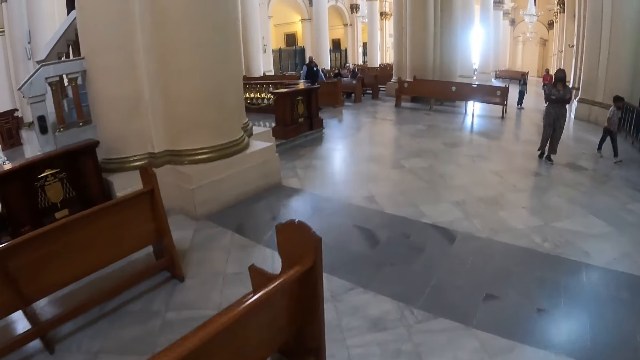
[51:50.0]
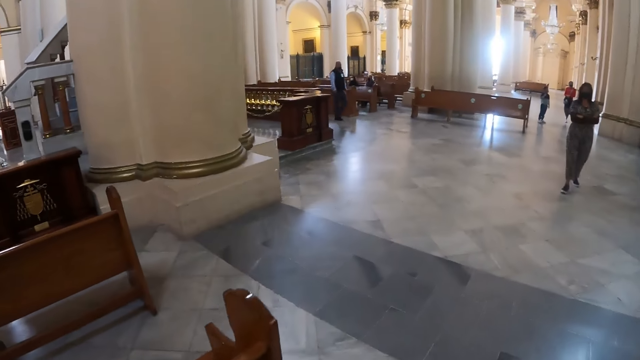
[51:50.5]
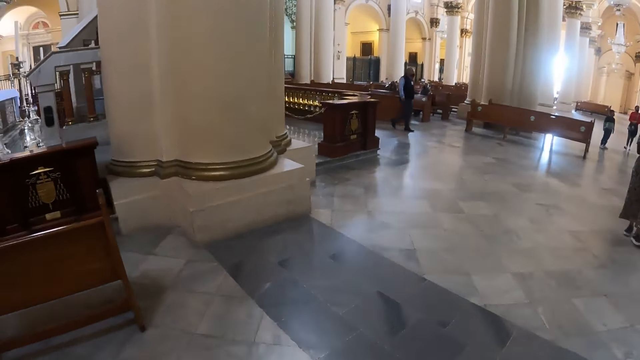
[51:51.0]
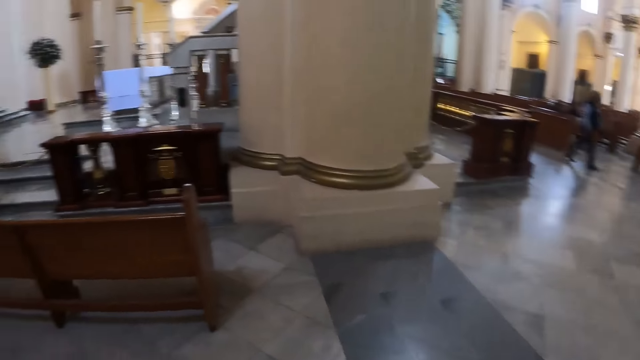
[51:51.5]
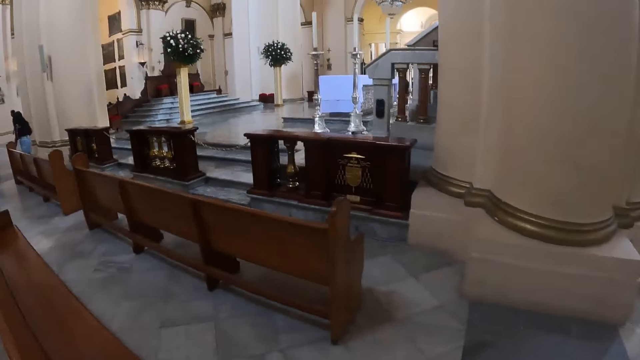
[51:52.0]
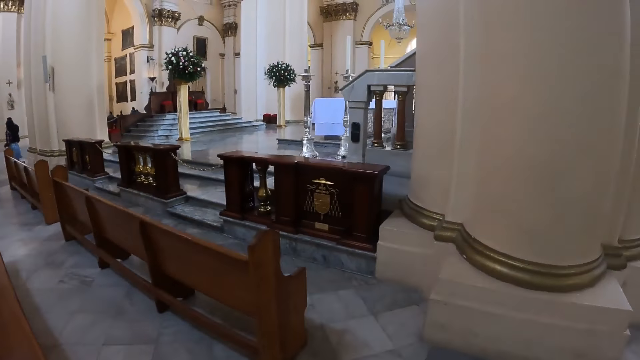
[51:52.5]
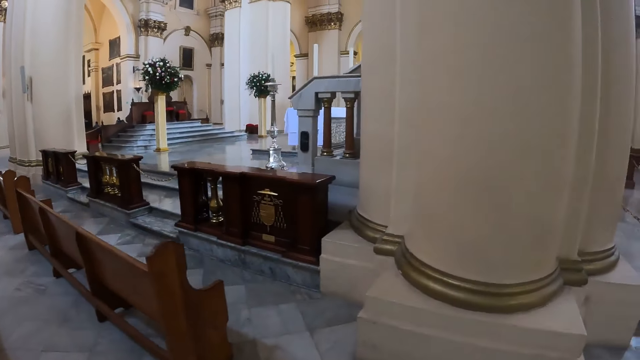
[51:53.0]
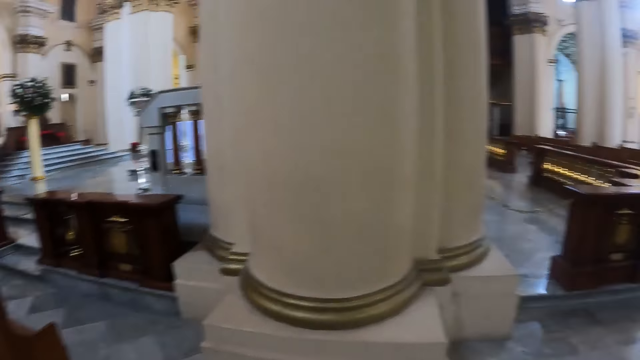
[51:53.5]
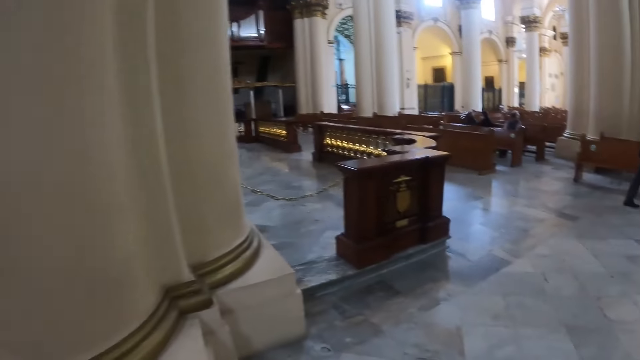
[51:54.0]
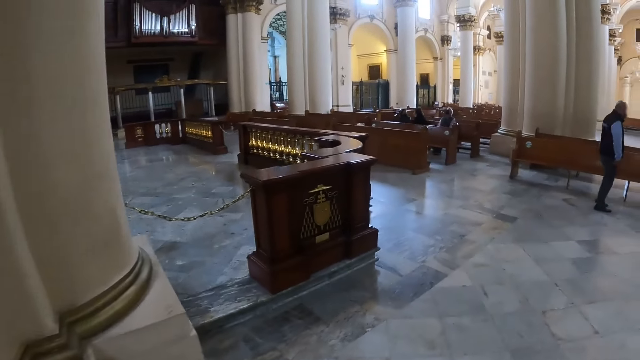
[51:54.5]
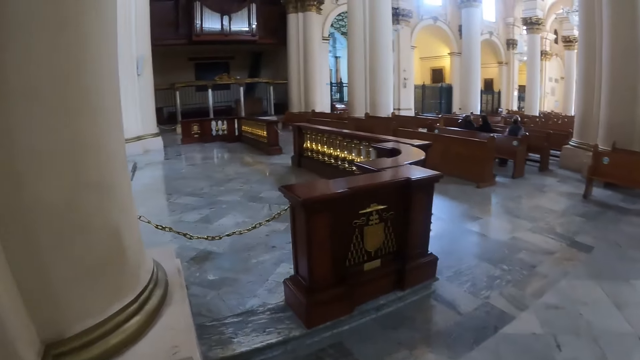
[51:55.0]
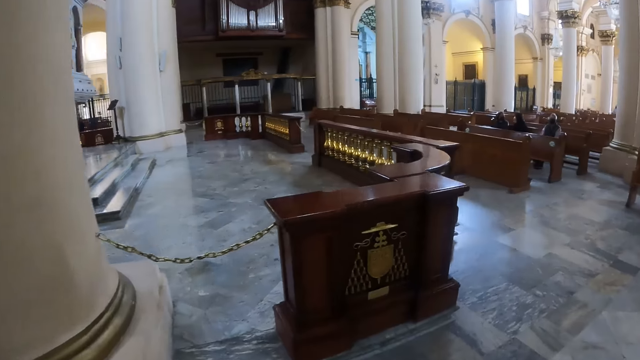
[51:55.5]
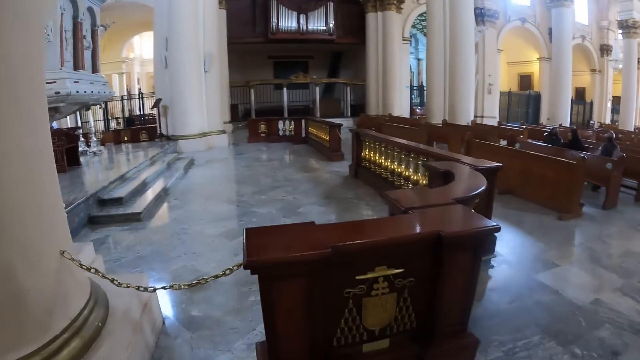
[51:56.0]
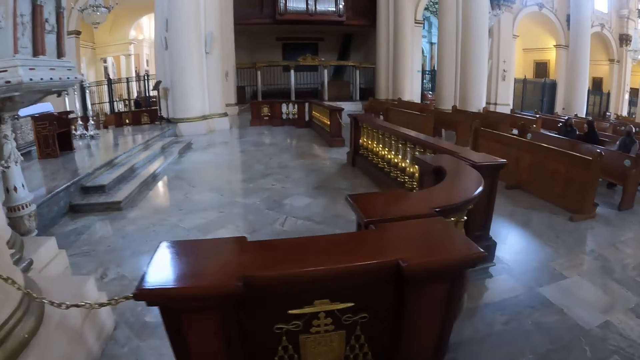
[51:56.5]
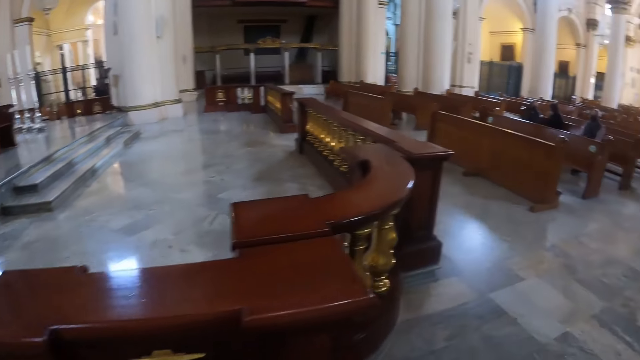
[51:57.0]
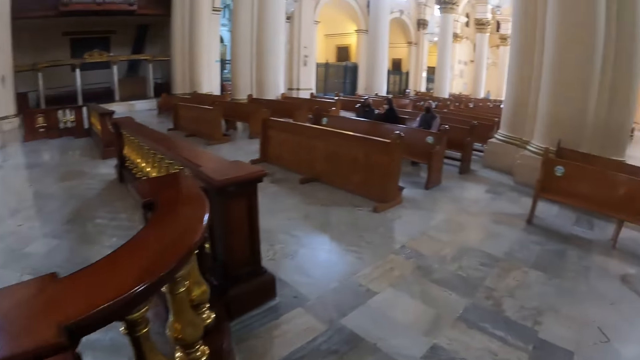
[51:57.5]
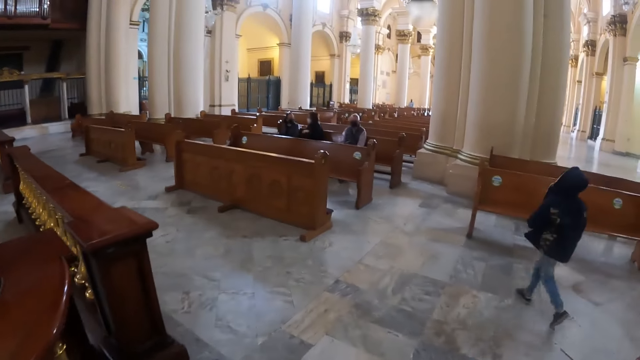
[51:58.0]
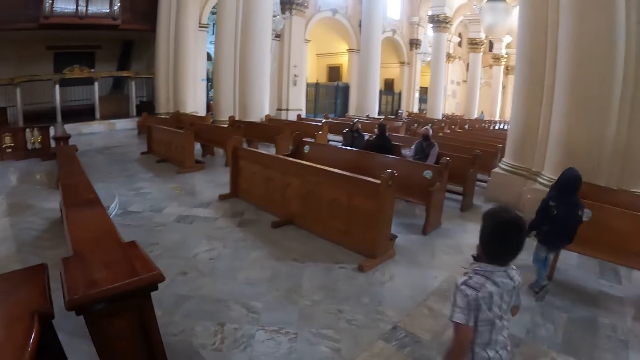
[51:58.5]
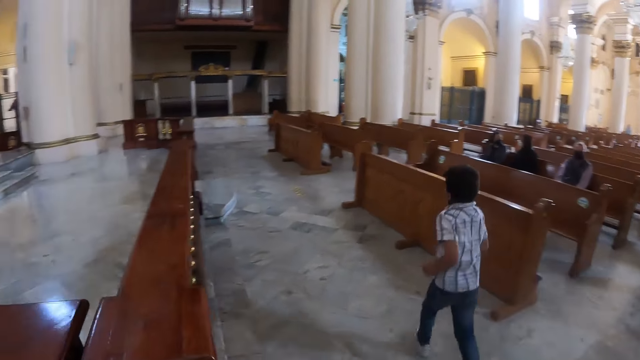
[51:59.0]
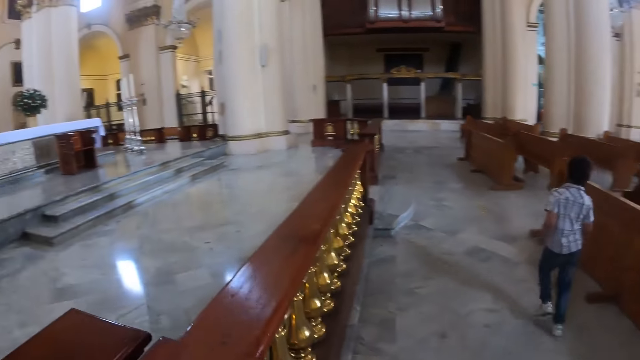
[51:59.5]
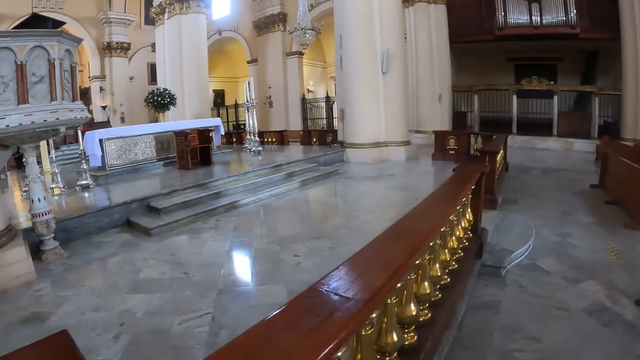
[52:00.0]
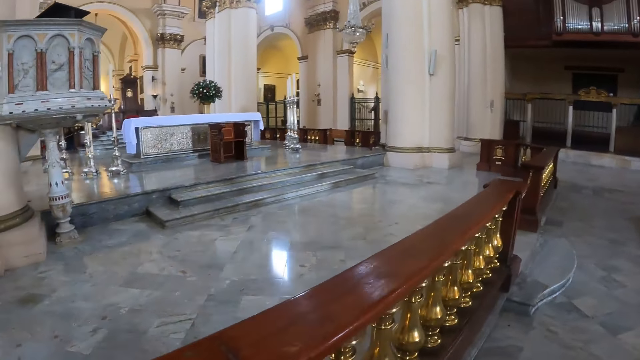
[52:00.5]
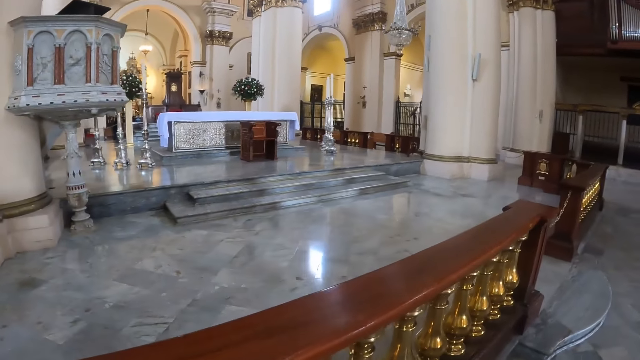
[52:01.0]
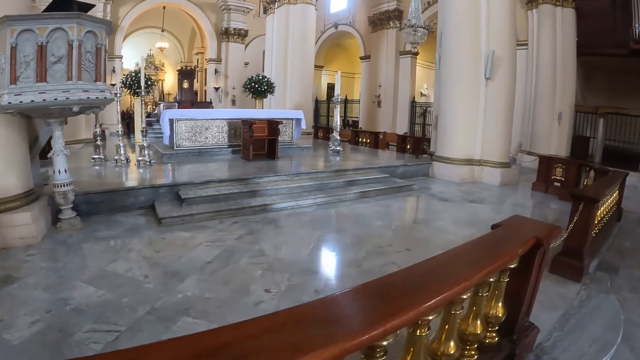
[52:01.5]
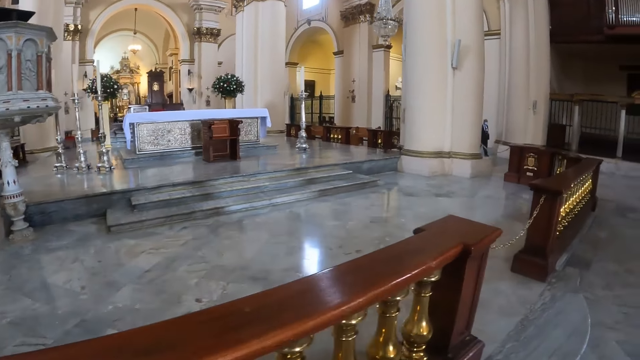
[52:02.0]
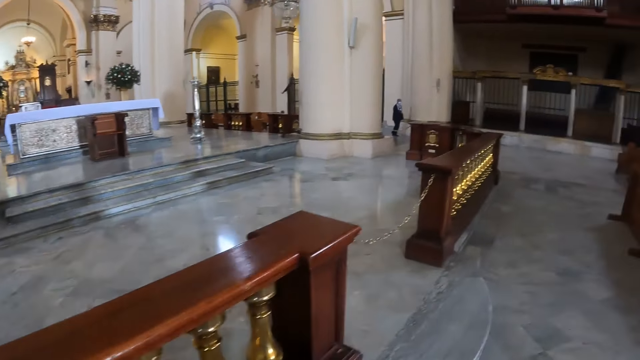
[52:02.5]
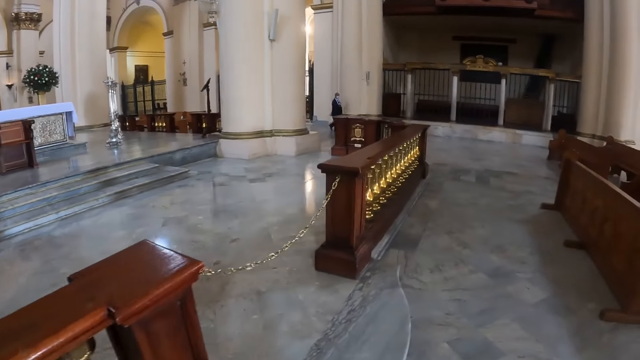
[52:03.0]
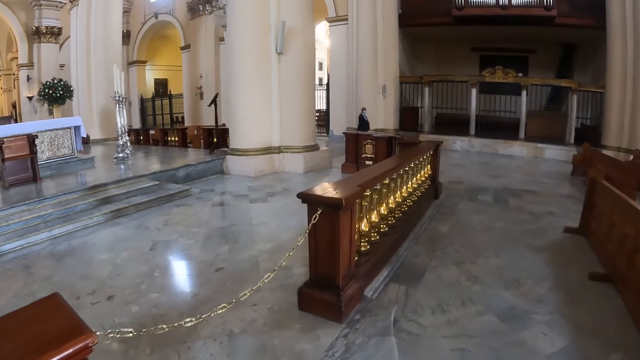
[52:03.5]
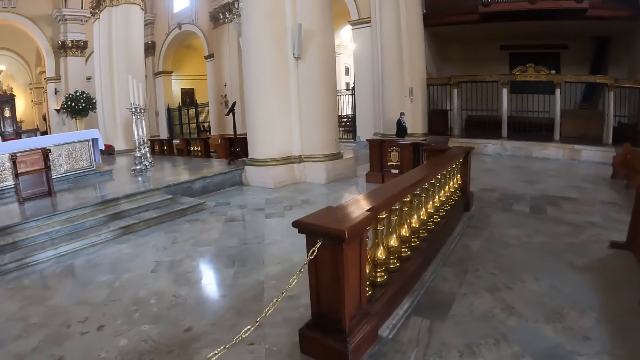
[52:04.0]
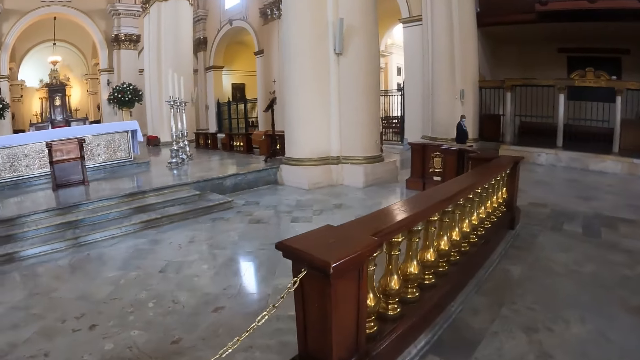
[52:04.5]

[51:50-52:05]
The camera wearer looks around. She walks in the church. She looks at her left hand side. She walks in the church.

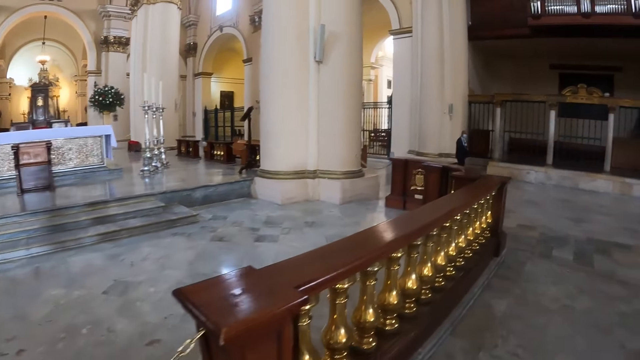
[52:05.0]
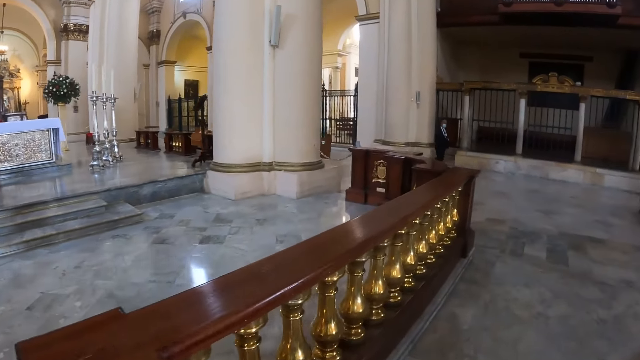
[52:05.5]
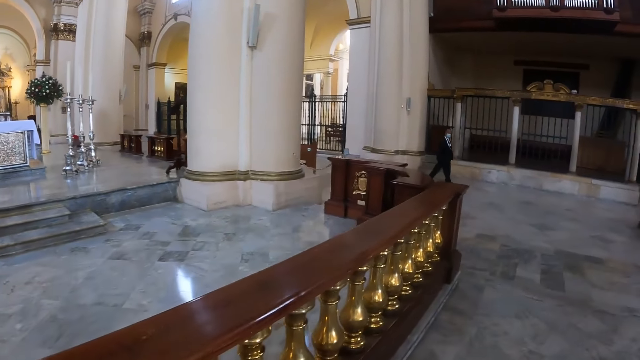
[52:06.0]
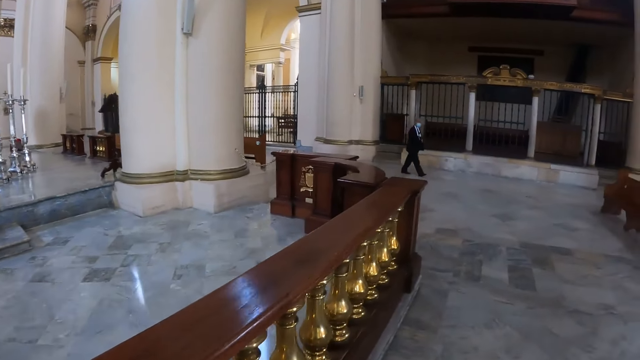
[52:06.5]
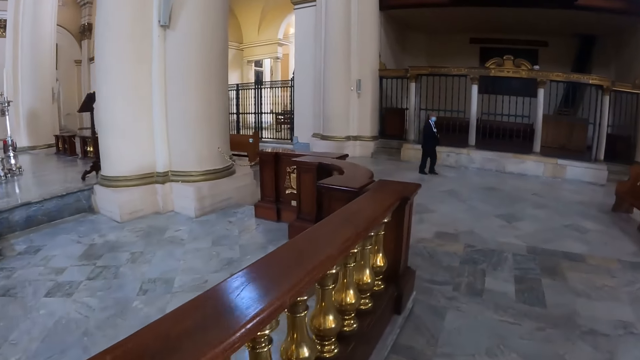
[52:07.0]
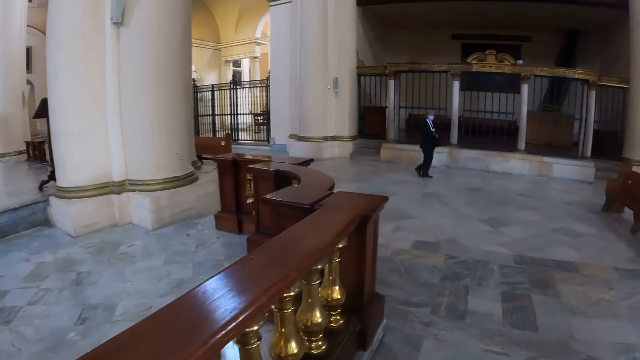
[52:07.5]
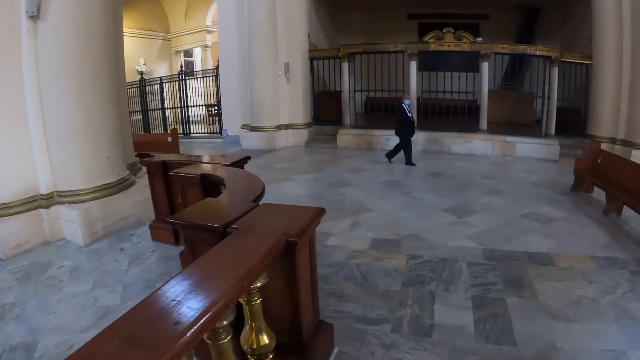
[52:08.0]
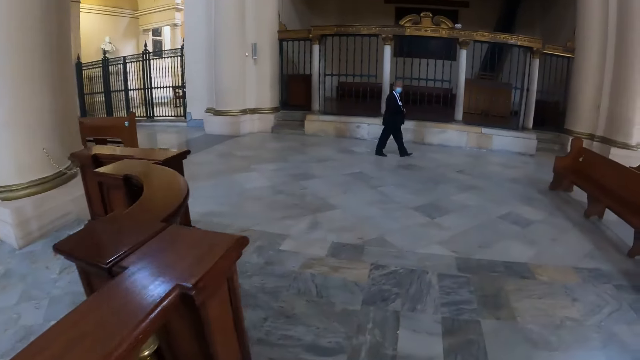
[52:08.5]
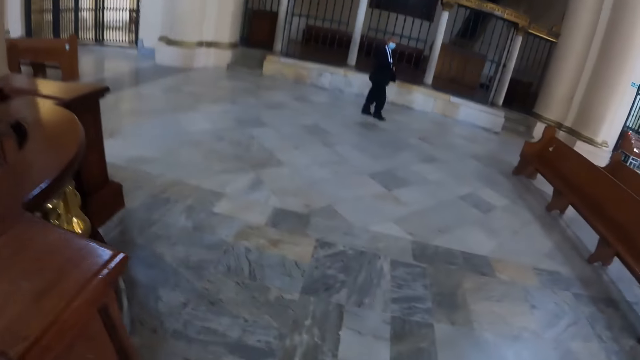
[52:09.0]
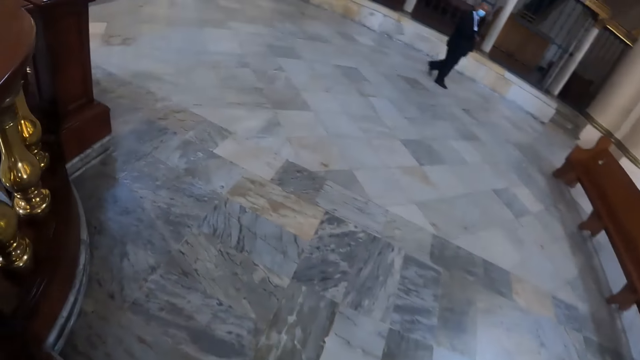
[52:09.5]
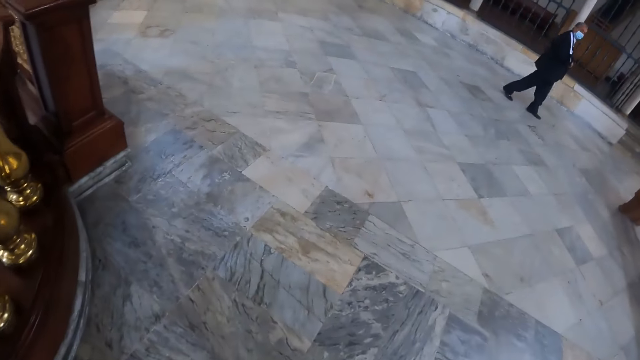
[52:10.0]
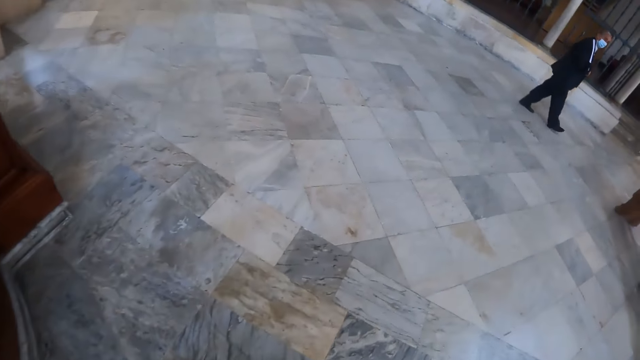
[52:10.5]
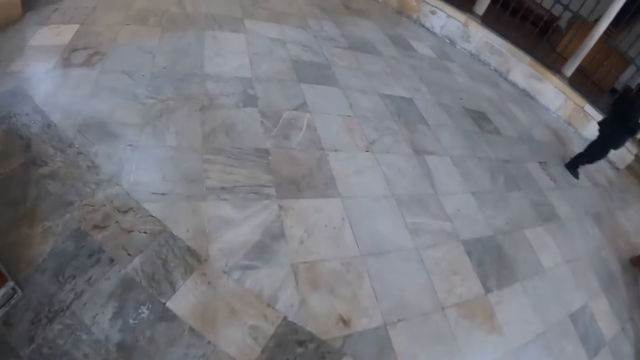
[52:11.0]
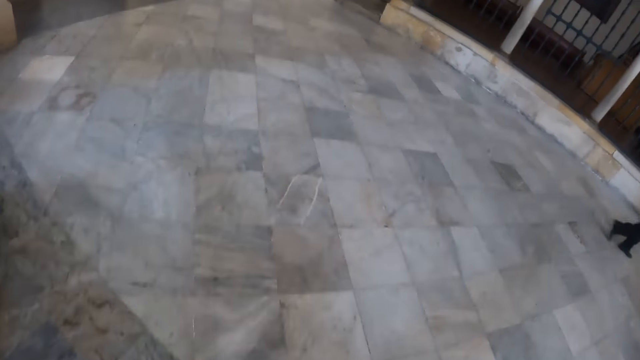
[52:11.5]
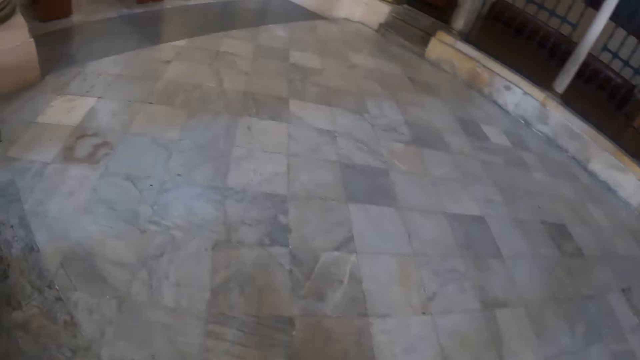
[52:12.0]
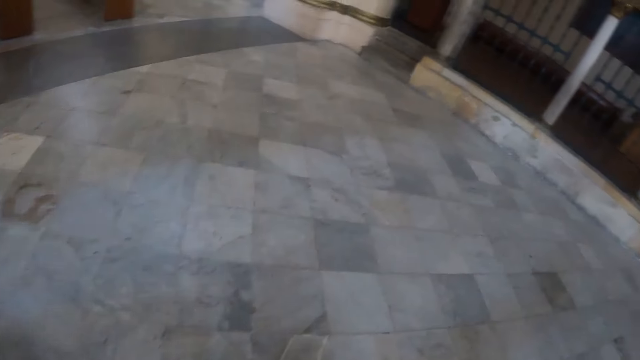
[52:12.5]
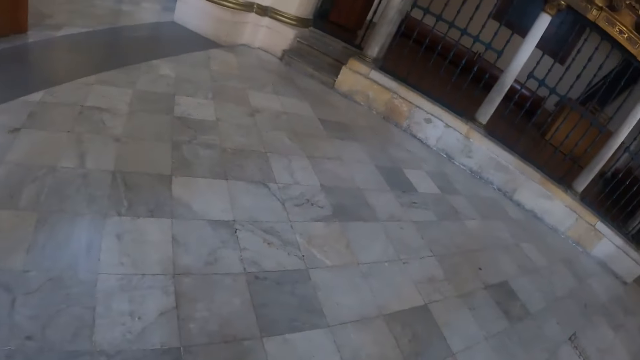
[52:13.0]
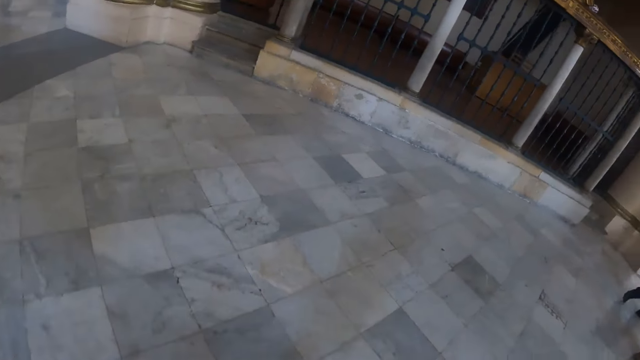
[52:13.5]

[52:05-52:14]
The camera wearer walks forward. They walk in the church.
